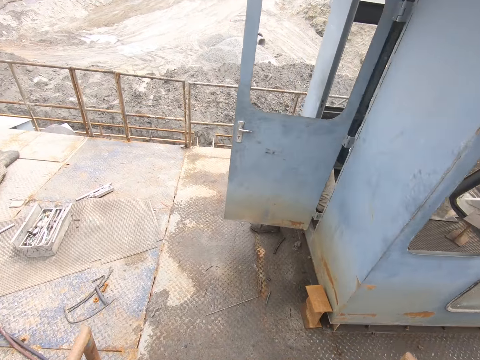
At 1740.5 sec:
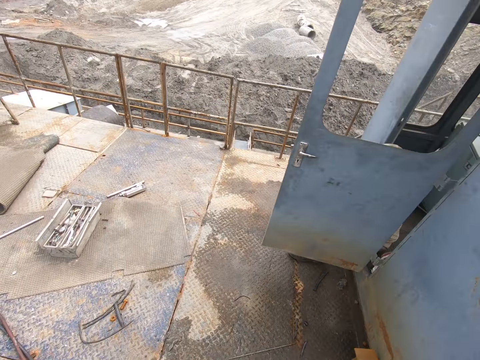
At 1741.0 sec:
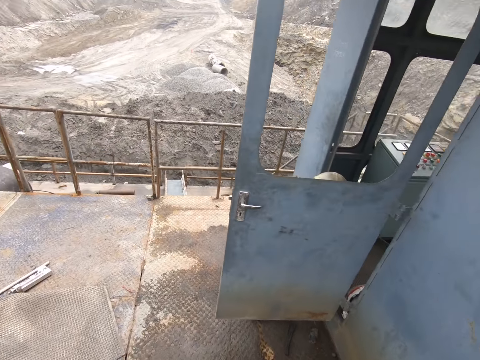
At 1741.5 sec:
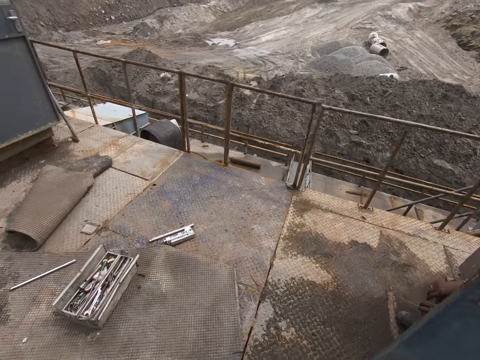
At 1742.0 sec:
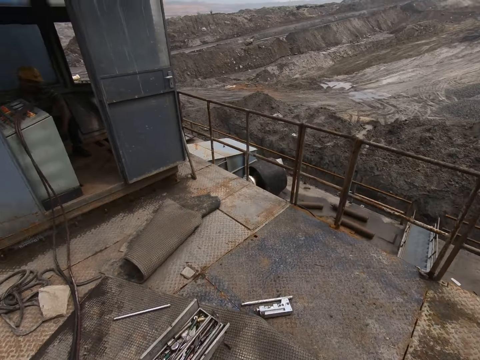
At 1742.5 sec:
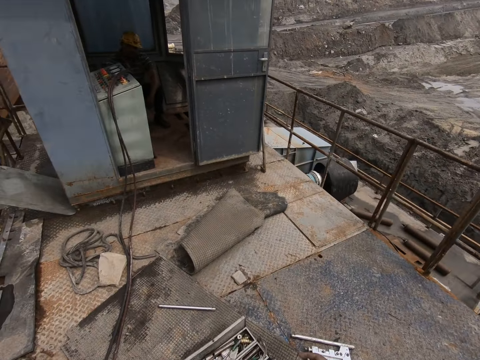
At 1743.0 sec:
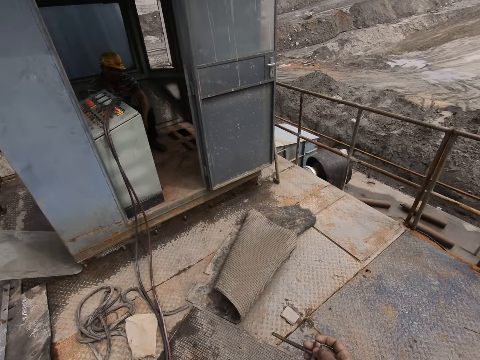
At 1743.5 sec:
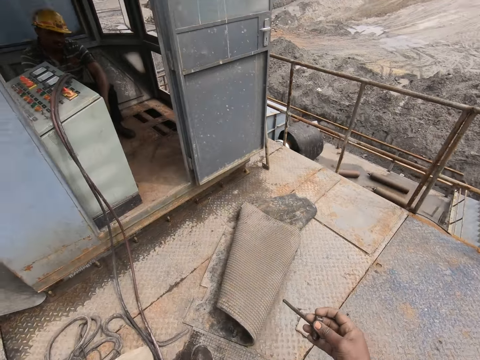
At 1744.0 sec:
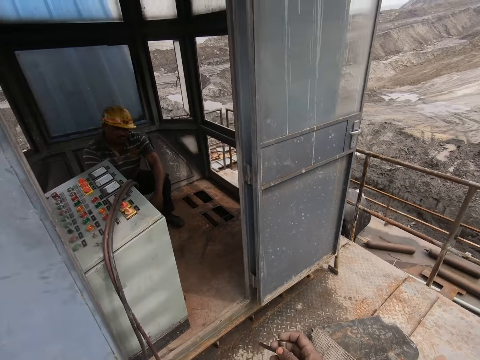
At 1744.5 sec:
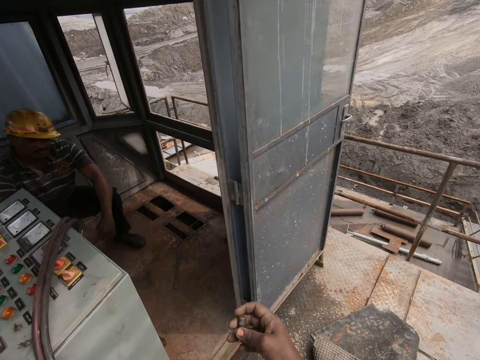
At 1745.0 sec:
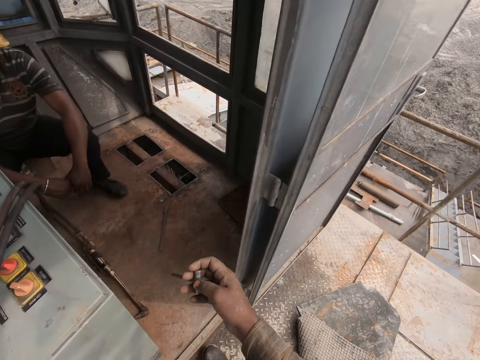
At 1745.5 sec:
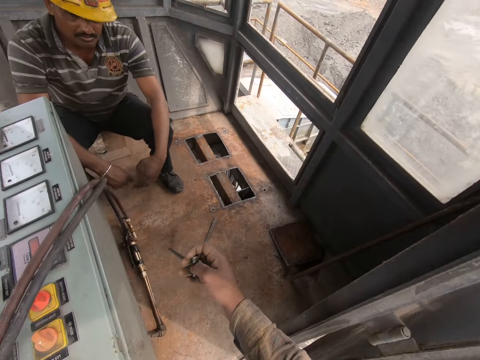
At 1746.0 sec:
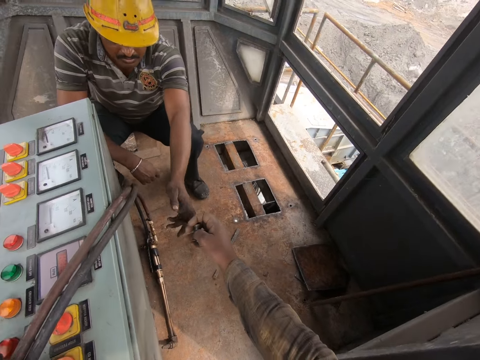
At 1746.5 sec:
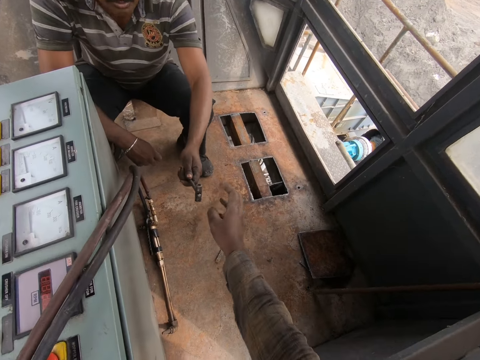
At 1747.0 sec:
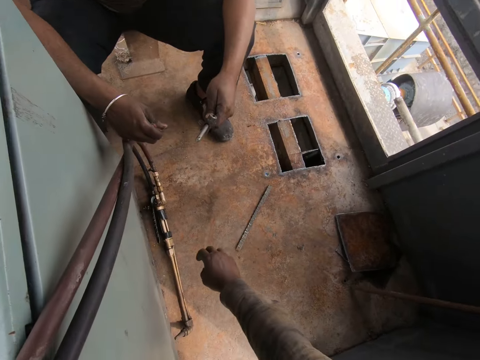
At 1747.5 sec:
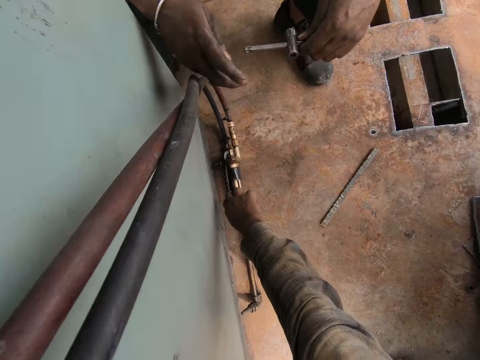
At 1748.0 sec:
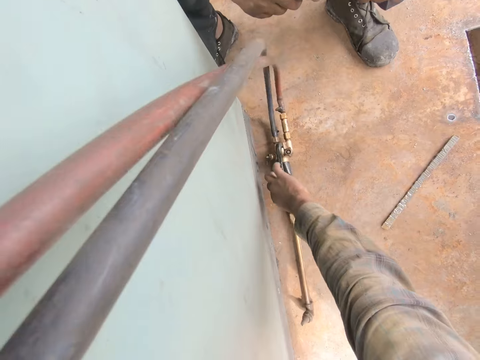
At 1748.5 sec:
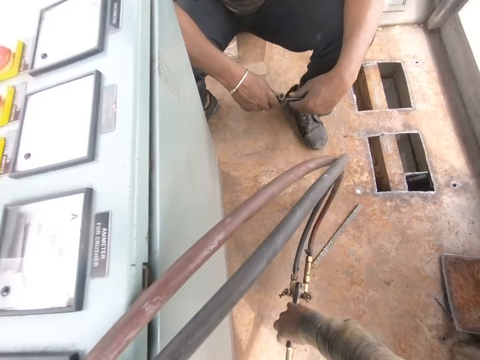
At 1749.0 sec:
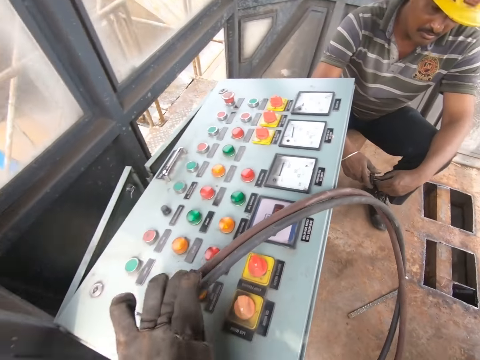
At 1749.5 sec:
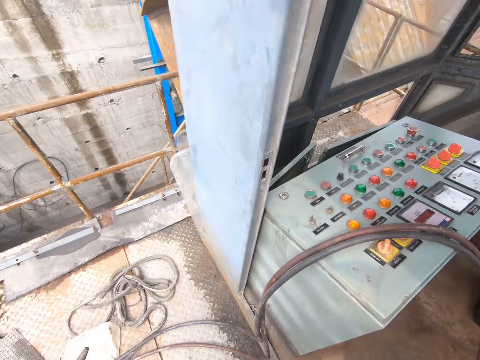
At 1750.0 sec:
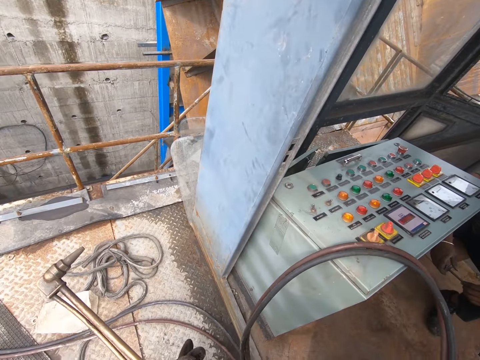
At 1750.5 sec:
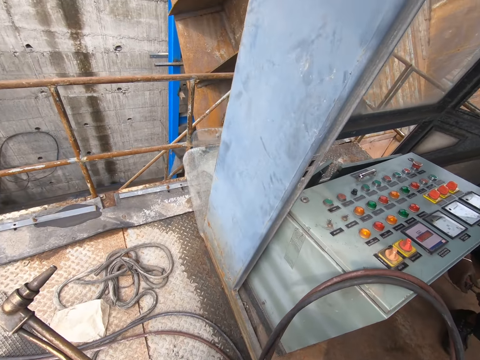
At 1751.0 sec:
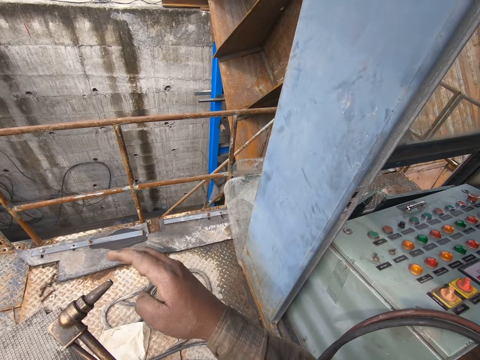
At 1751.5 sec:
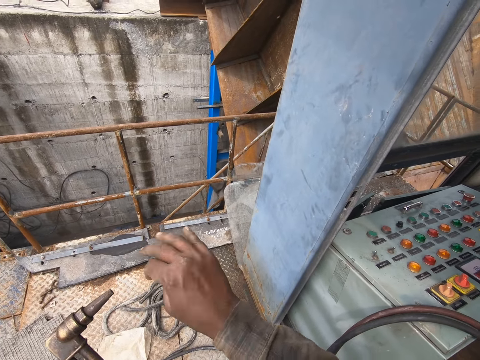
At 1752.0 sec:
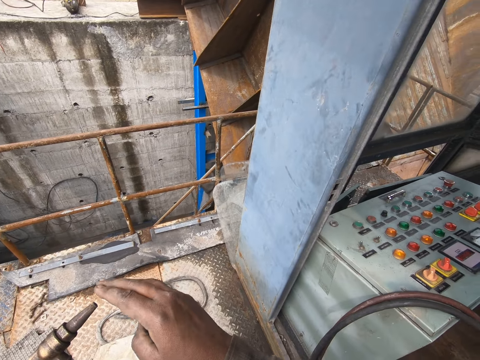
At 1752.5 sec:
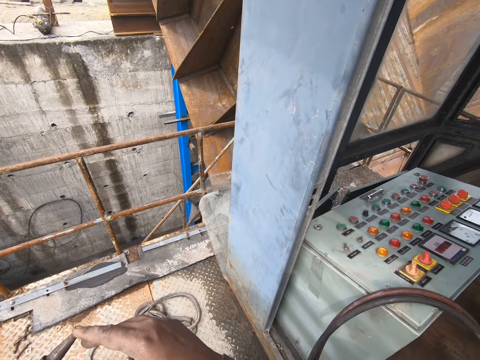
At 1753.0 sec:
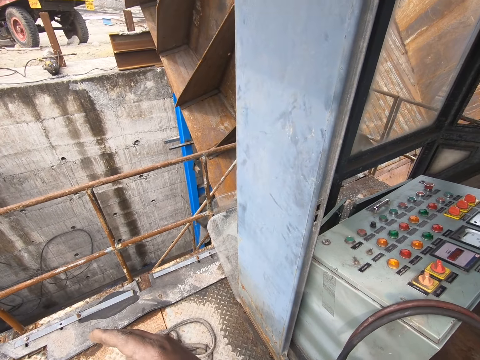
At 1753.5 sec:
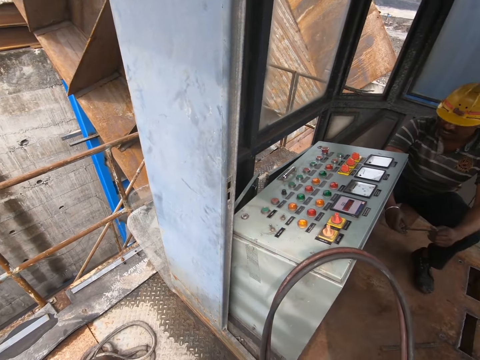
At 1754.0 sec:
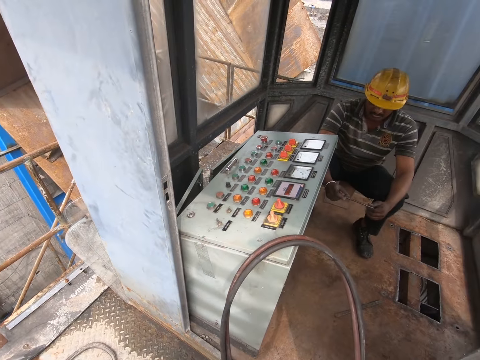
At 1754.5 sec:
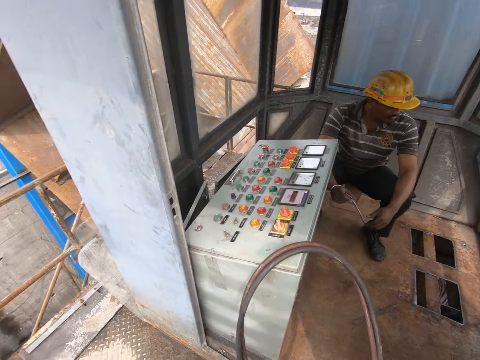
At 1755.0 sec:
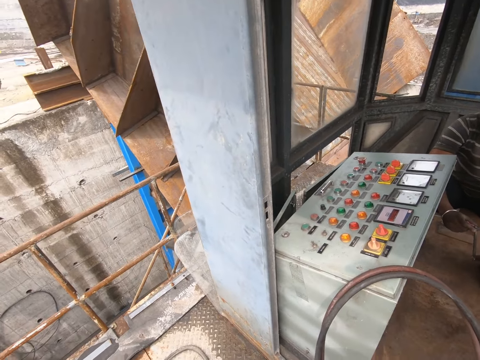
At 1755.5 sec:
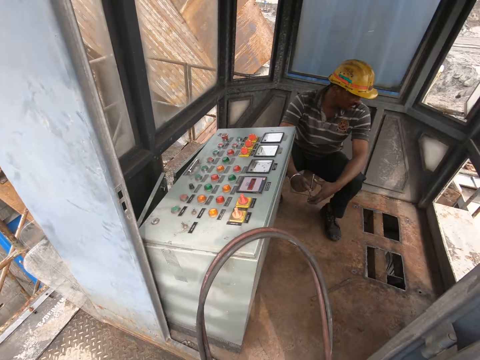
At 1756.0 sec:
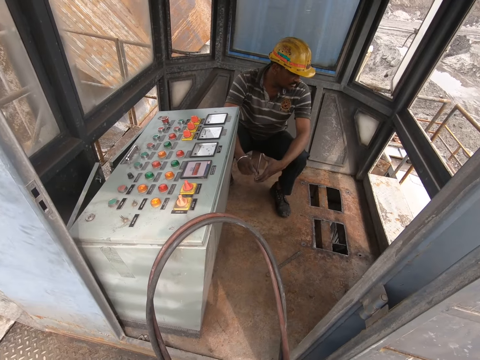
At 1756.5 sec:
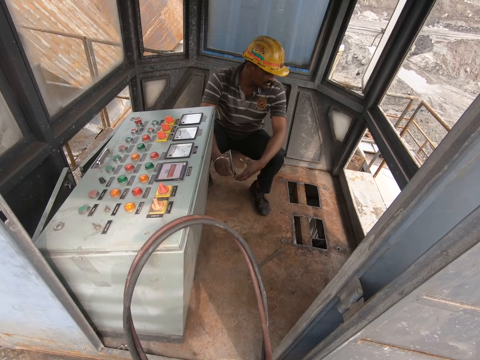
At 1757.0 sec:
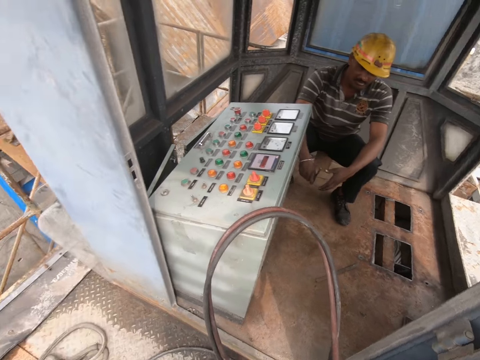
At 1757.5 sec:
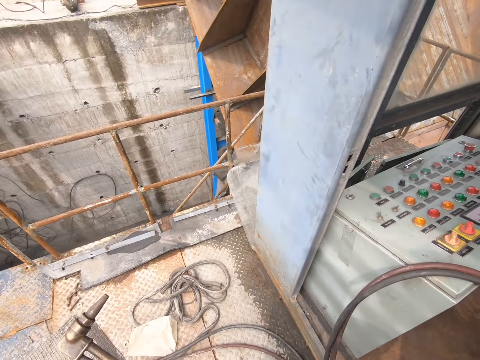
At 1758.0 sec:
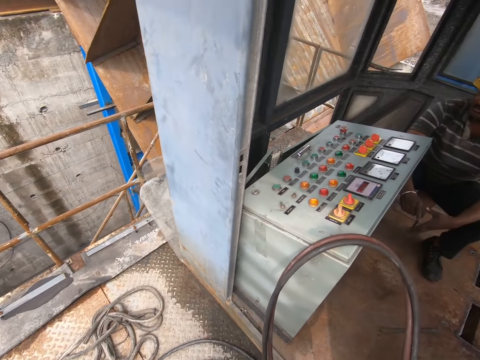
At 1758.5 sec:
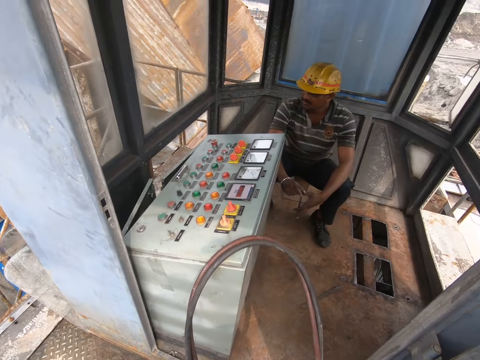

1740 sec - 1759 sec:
The camera wearer looks at the key spanner. They give a man the key spanner. They pick up the gas welding lighter on the metal floor. They wipe the gas welding lighter. They touch the welding tip. They look around. The man holds the key spanner.

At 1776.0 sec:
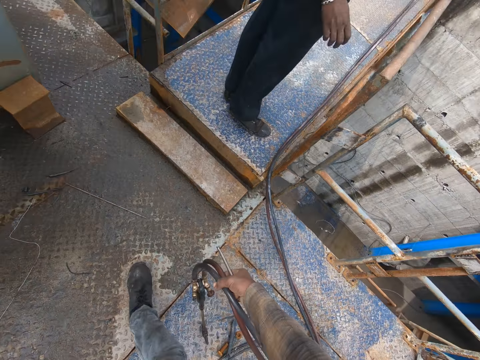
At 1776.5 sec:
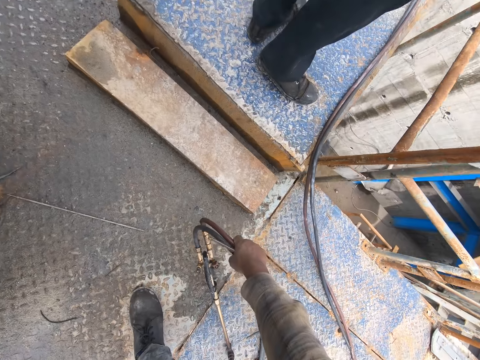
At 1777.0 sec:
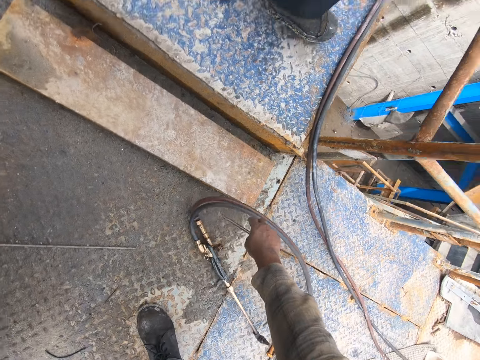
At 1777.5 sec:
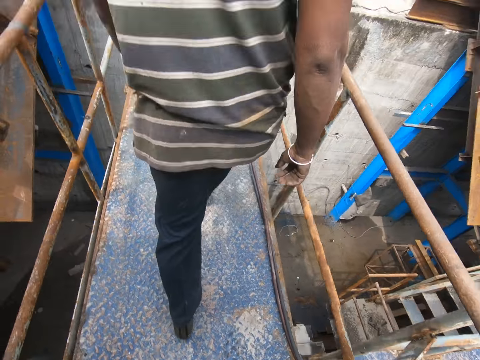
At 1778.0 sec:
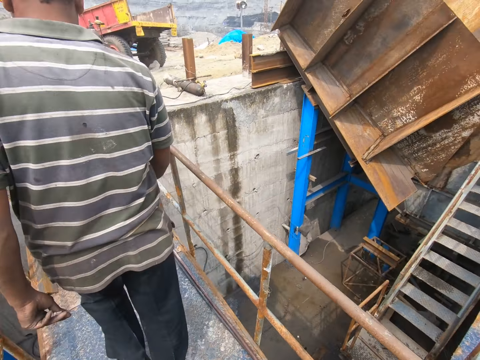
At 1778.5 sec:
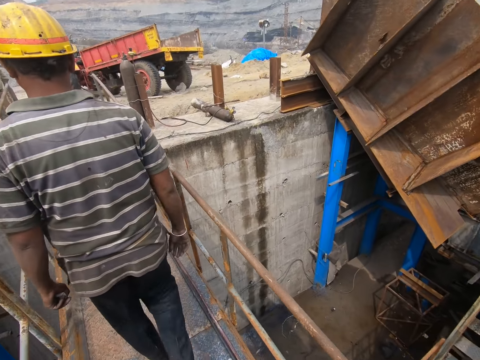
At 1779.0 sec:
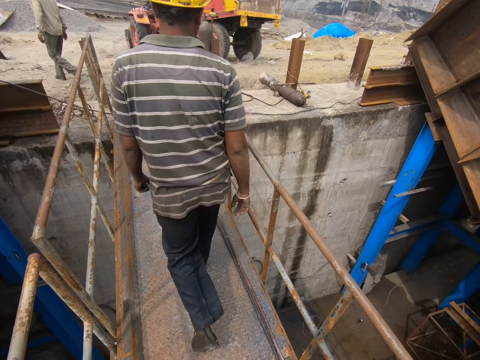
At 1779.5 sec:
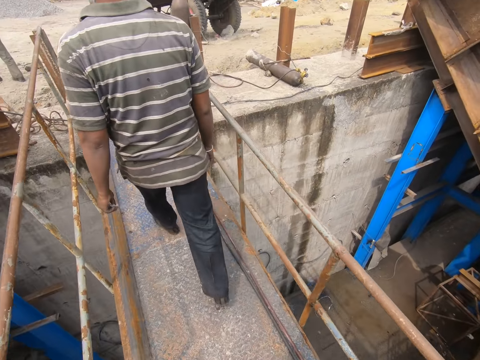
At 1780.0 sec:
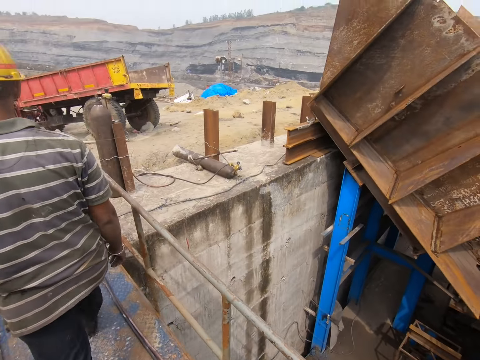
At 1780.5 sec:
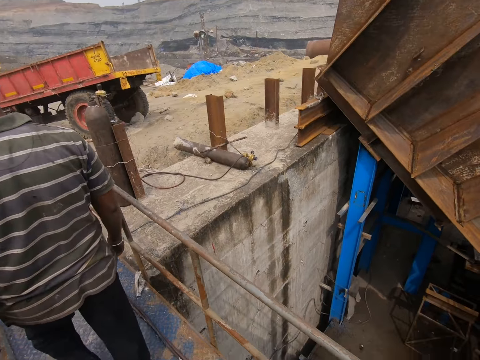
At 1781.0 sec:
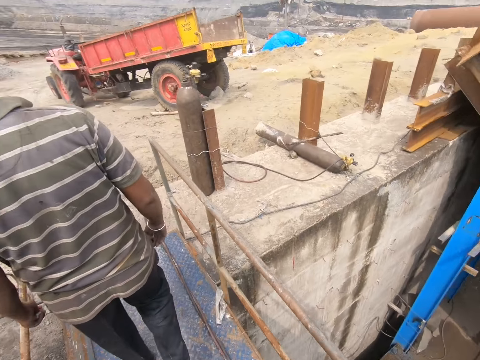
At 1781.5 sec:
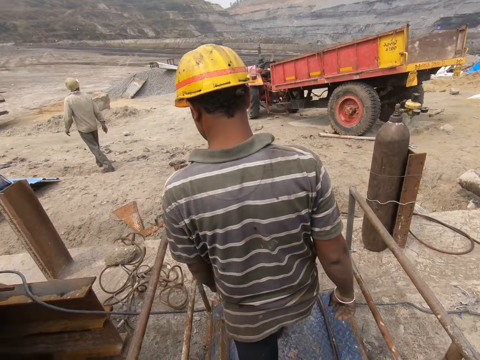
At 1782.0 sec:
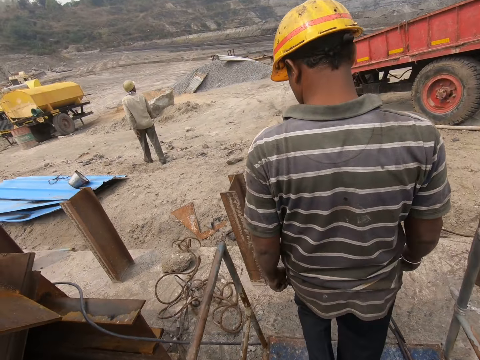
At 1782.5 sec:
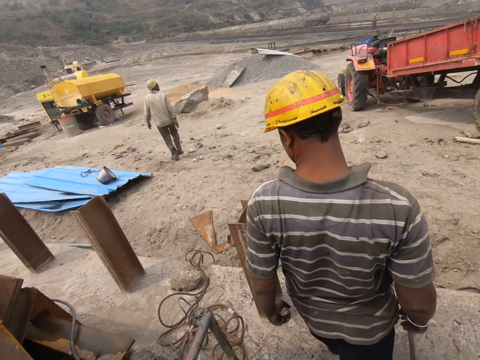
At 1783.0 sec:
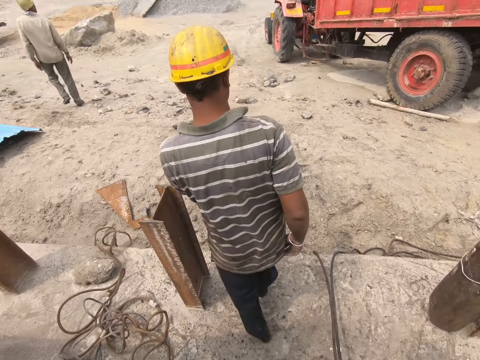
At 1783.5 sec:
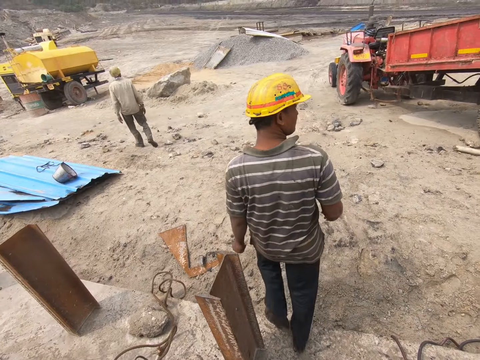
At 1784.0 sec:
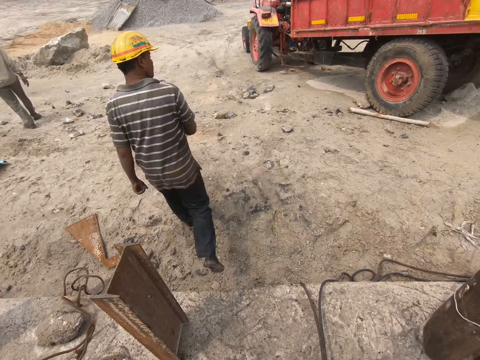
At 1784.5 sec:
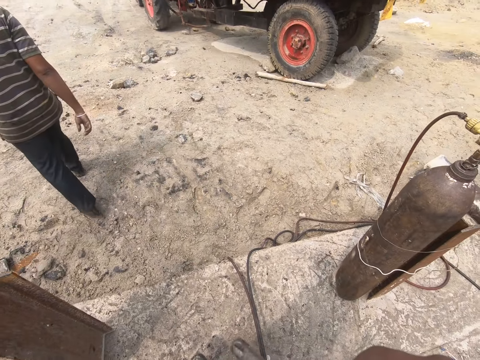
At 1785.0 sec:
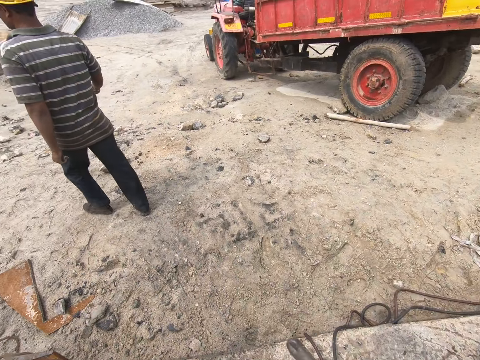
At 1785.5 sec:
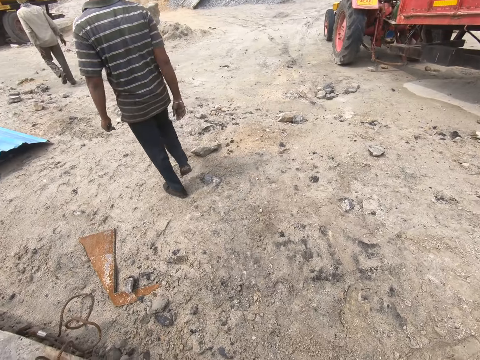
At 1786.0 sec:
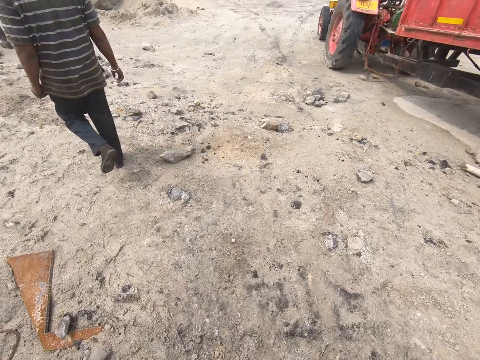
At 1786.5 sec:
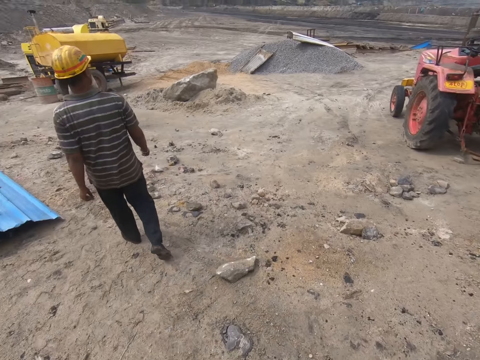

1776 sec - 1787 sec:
The camera wearer puts down the welding torch. They walk on the footbridge. They walk on the ground.
